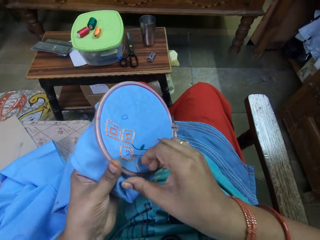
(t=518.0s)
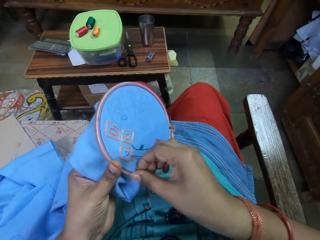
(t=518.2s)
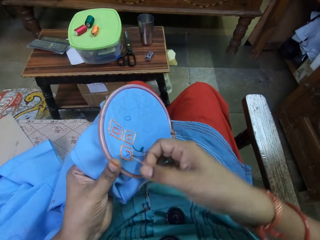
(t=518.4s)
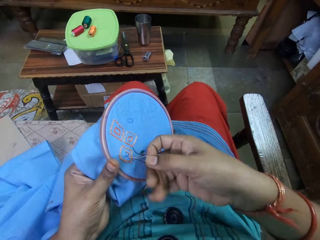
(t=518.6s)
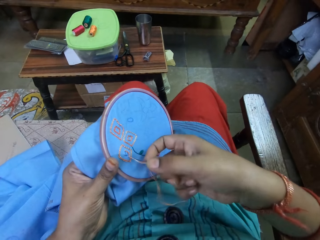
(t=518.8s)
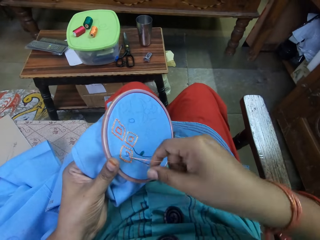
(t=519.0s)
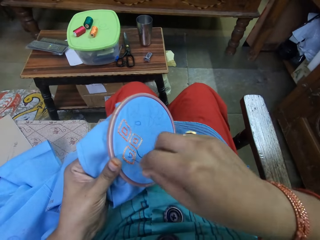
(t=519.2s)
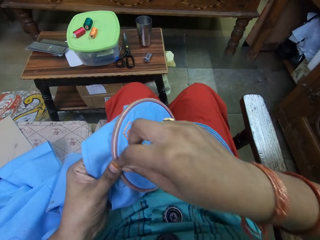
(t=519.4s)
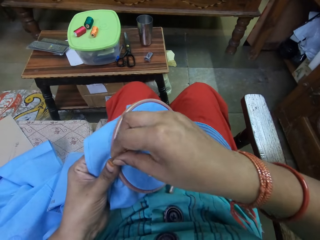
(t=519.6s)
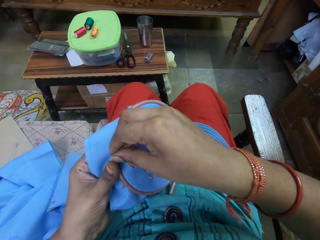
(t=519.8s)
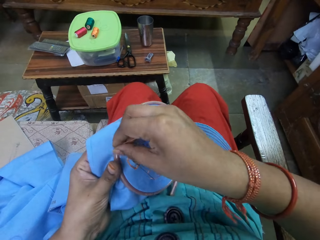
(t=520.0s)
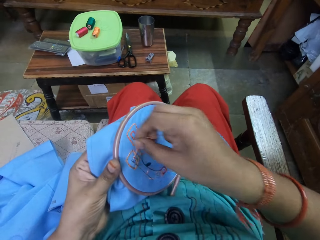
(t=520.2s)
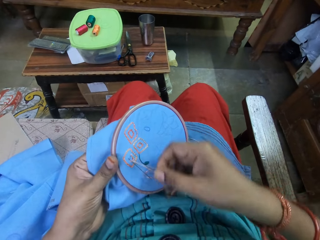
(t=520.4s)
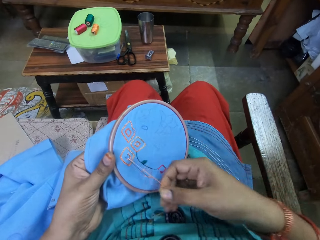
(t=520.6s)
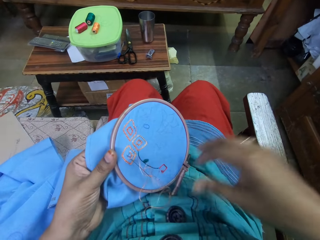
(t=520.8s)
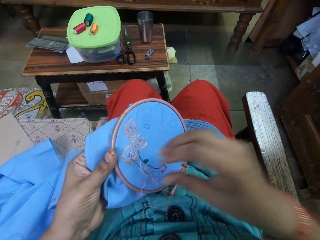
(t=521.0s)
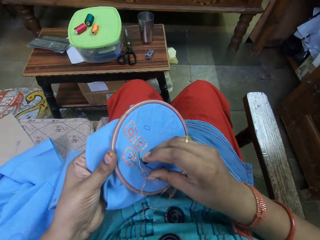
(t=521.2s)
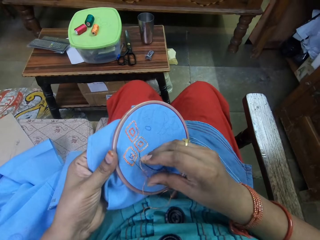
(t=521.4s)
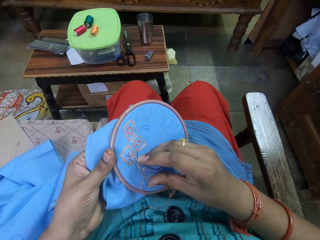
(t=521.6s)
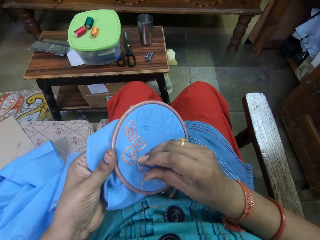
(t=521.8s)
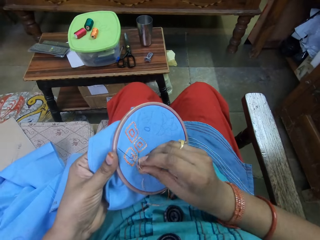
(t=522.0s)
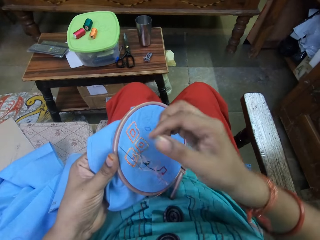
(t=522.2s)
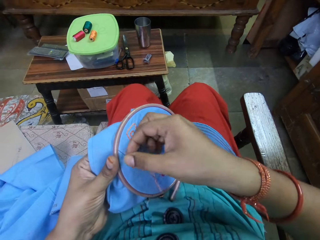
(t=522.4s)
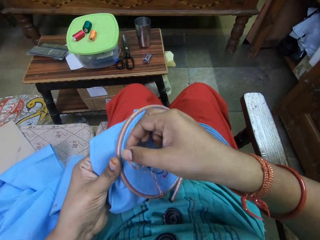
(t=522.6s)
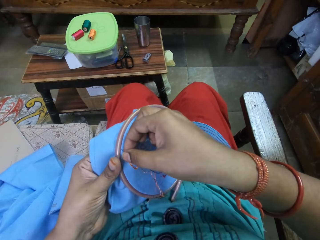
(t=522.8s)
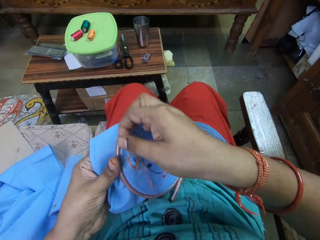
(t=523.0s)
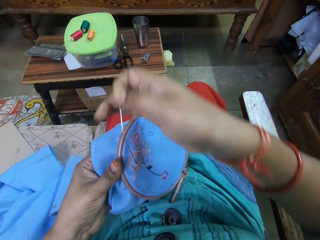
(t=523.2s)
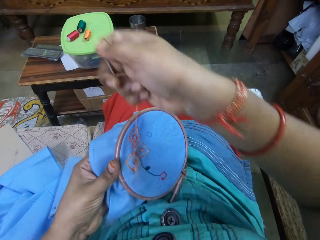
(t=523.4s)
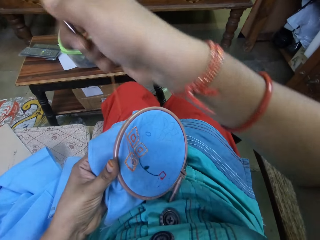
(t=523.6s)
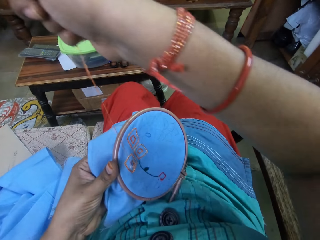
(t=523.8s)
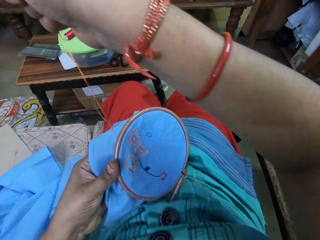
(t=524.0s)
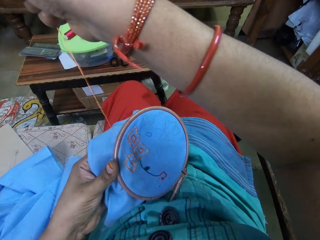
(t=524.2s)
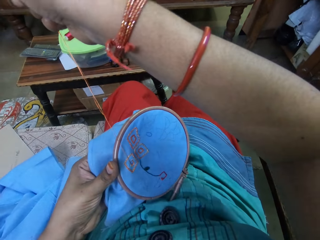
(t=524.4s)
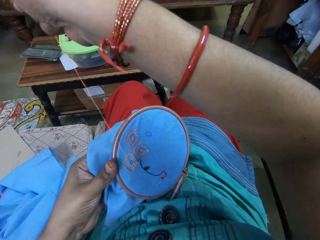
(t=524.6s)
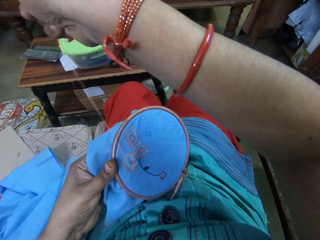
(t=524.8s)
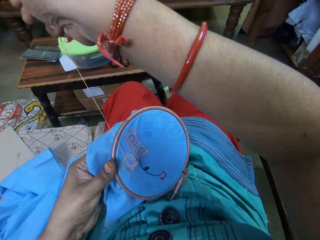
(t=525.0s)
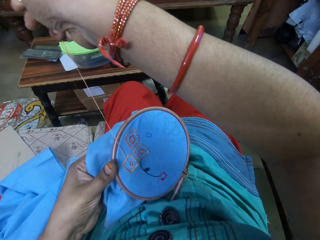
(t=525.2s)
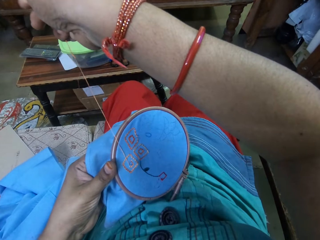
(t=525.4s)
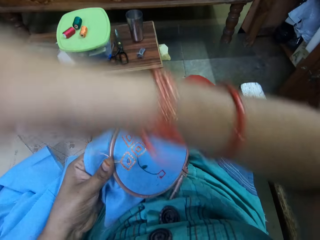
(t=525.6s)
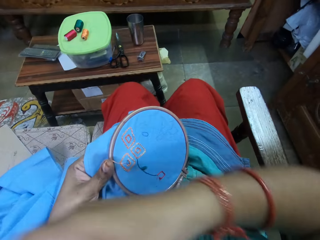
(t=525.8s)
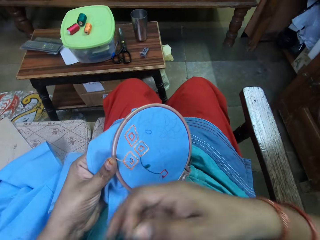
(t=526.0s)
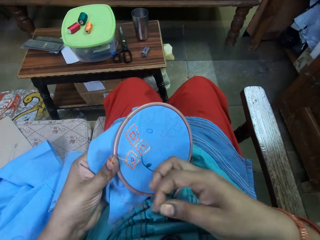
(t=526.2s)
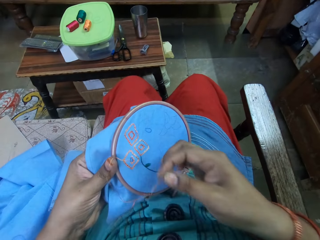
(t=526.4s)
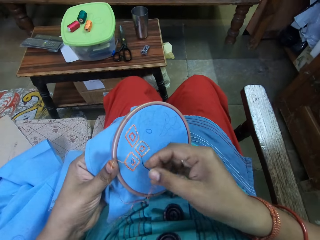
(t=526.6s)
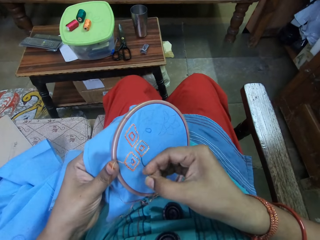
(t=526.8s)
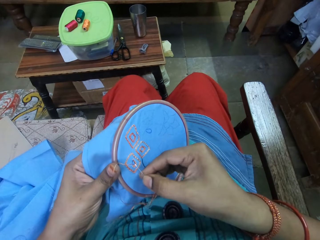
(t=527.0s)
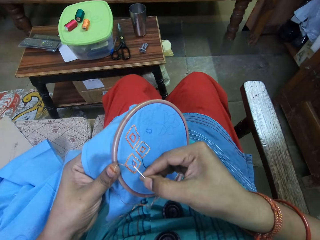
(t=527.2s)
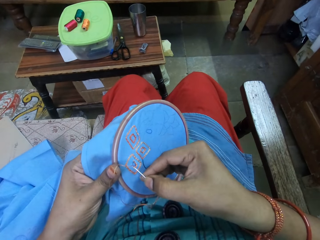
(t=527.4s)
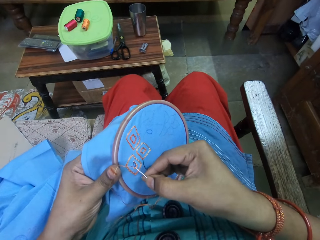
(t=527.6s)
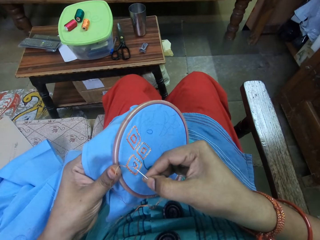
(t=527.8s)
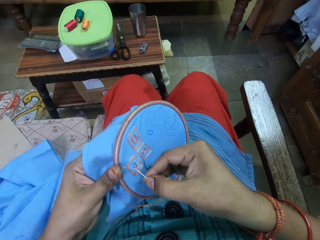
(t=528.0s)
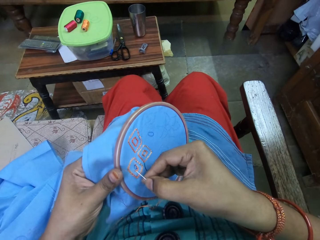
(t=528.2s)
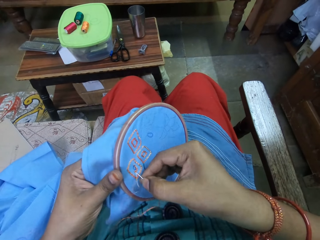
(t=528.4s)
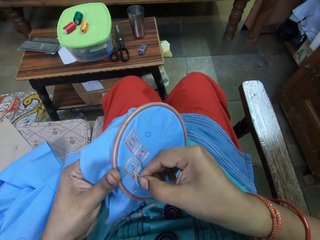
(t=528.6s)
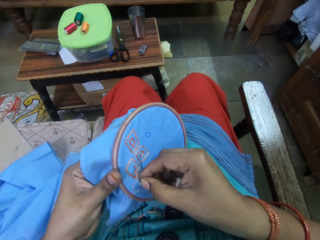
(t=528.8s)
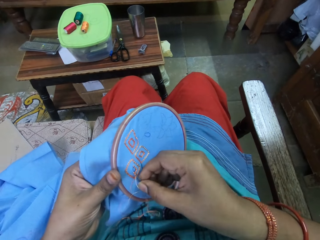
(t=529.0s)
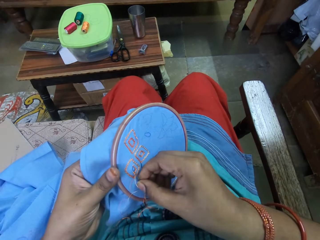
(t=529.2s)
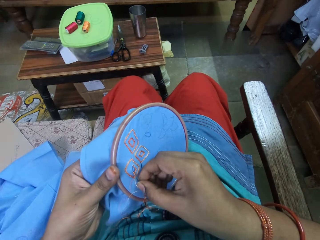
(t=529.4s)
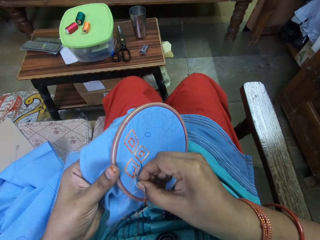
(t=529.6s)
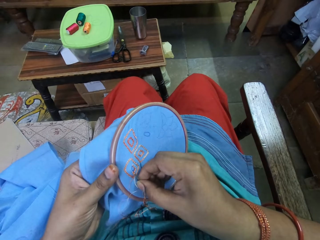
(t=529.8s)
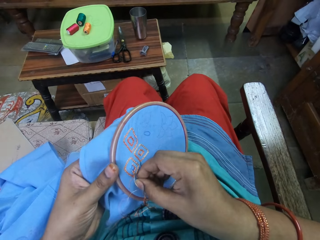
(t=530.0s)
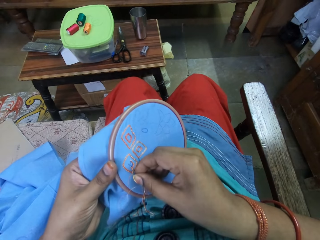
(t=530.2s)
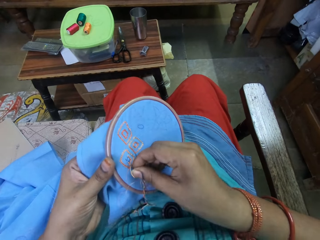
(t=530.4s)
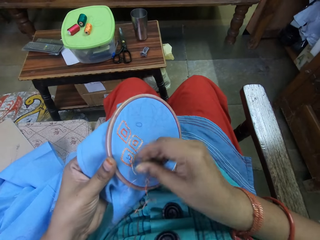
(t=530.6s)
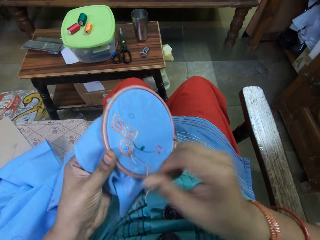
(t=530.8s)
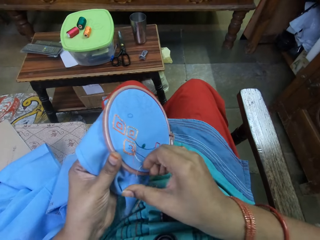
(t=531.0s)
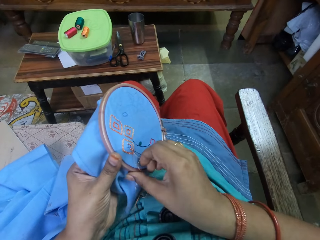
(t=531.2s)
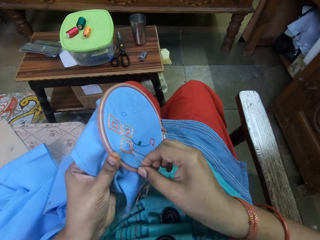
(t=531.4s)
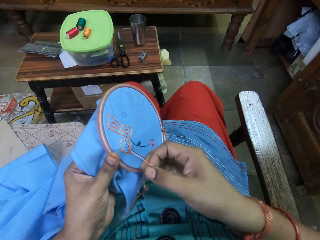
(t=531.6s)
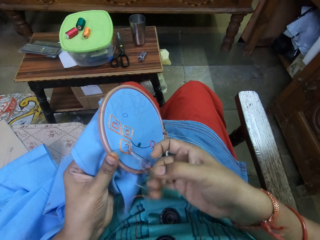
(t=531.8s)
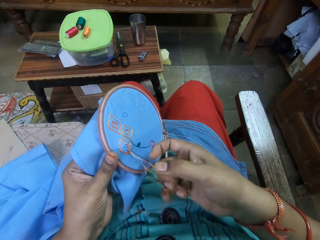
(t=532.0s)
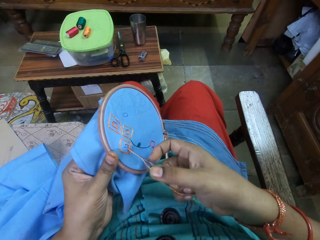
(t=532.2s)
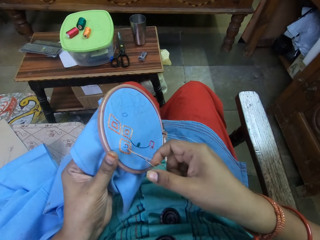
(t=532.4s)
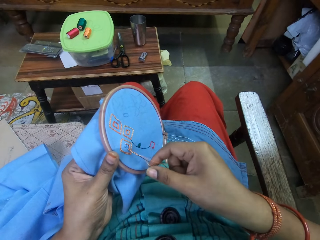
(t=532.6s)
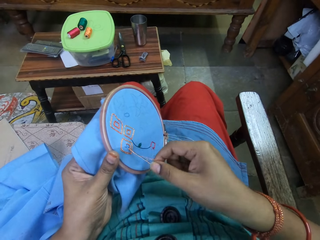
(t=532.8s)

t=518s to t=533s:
The camera wearer arranges the thread in the needle with her right hand.

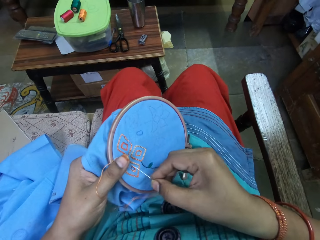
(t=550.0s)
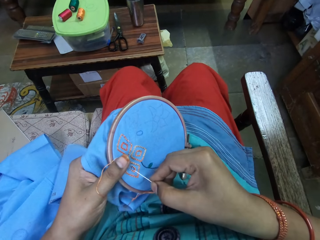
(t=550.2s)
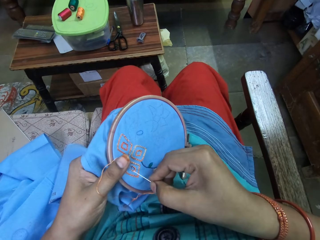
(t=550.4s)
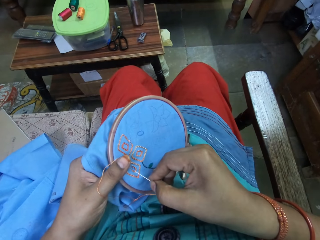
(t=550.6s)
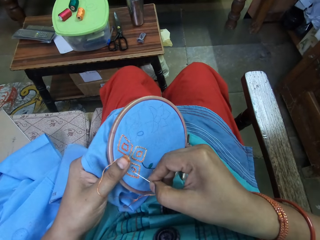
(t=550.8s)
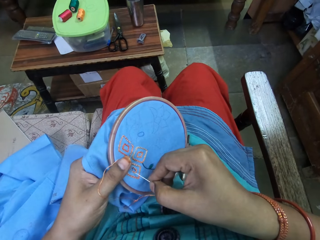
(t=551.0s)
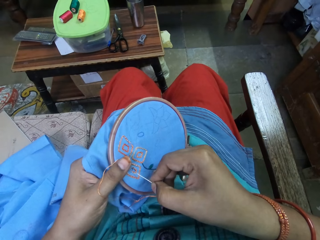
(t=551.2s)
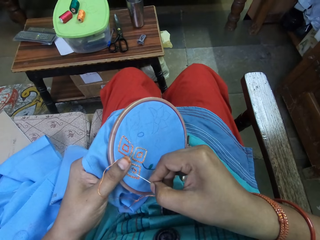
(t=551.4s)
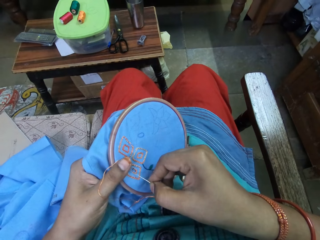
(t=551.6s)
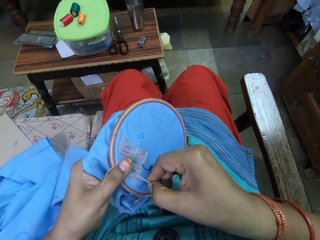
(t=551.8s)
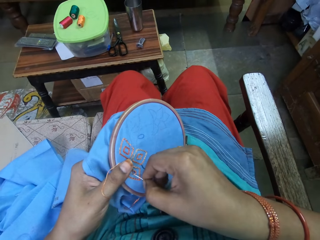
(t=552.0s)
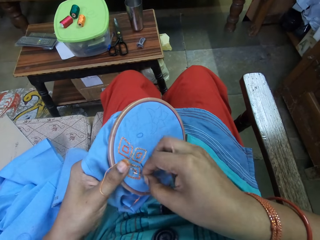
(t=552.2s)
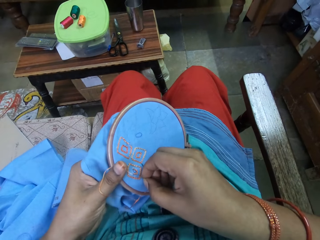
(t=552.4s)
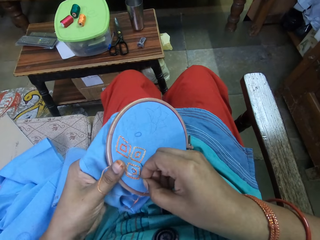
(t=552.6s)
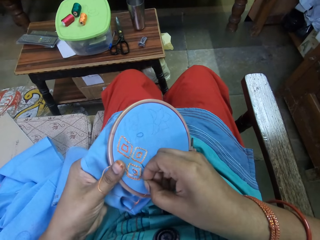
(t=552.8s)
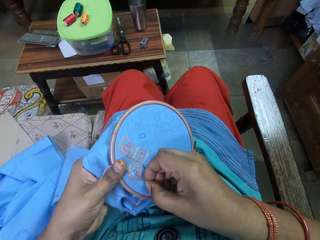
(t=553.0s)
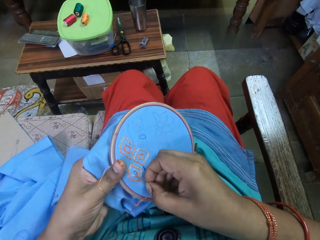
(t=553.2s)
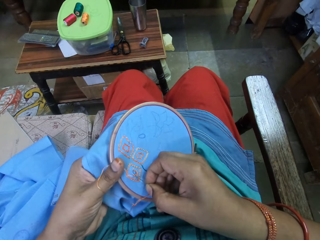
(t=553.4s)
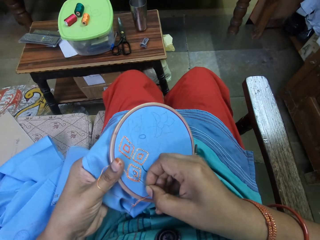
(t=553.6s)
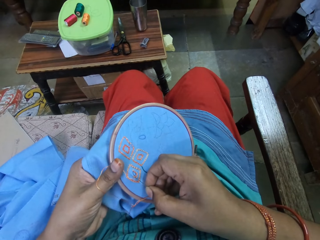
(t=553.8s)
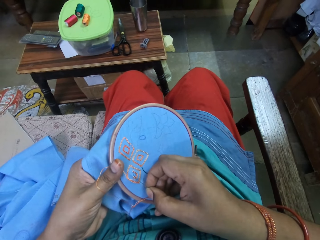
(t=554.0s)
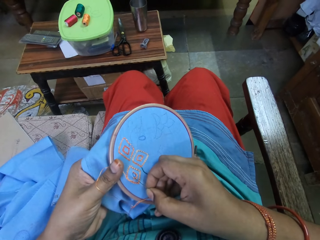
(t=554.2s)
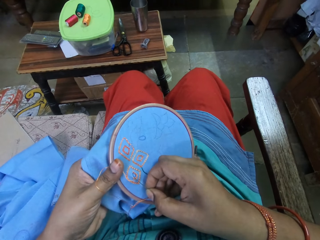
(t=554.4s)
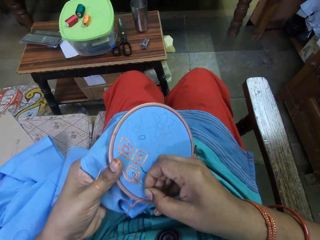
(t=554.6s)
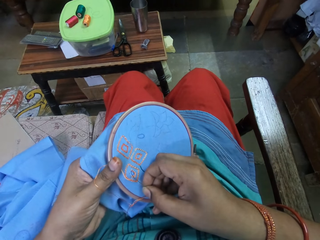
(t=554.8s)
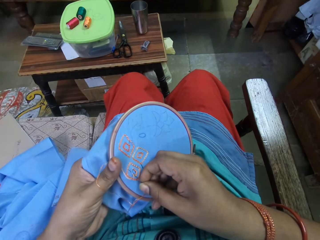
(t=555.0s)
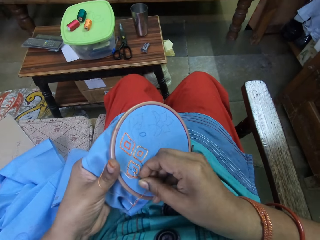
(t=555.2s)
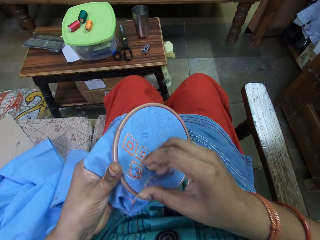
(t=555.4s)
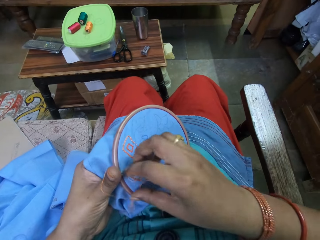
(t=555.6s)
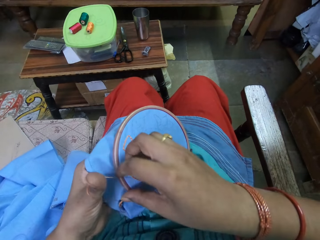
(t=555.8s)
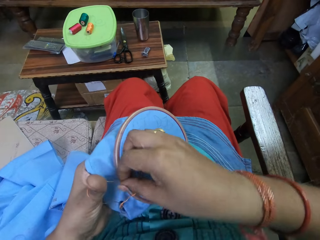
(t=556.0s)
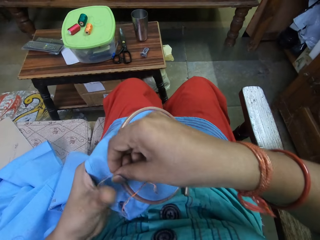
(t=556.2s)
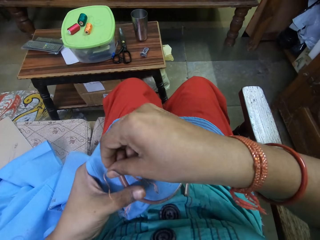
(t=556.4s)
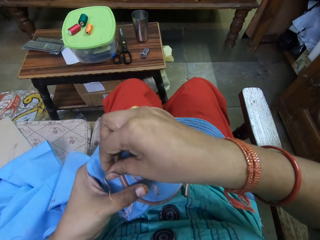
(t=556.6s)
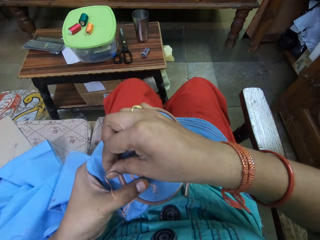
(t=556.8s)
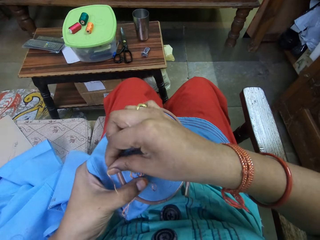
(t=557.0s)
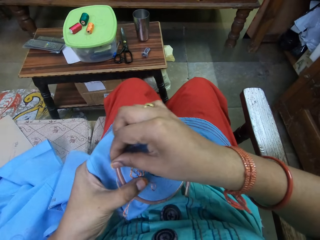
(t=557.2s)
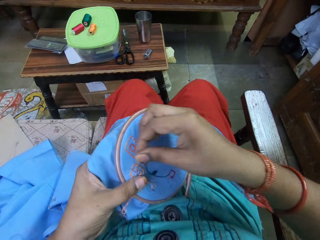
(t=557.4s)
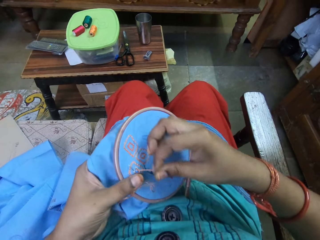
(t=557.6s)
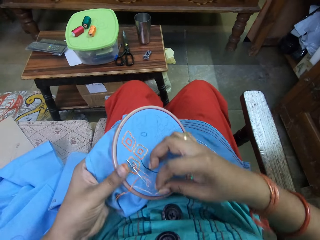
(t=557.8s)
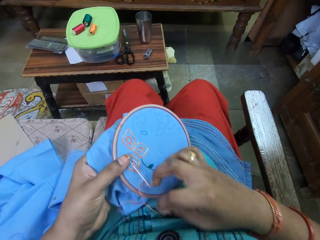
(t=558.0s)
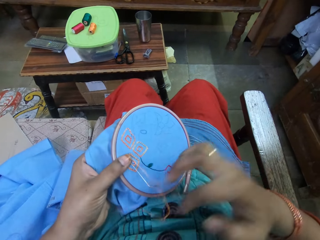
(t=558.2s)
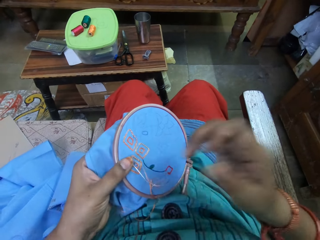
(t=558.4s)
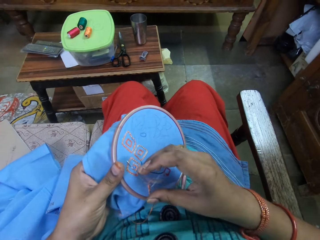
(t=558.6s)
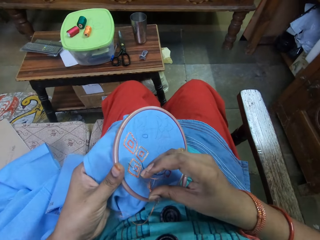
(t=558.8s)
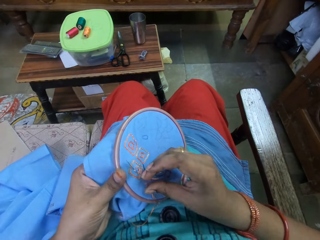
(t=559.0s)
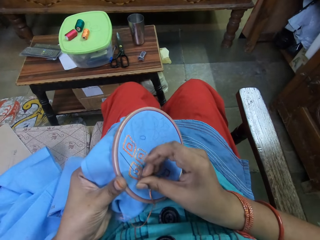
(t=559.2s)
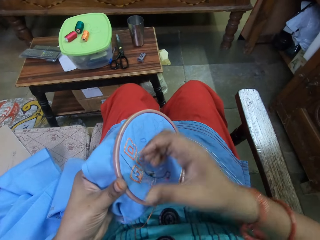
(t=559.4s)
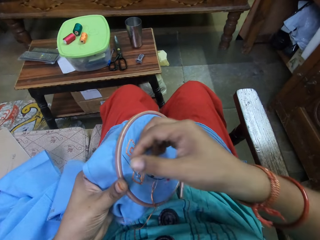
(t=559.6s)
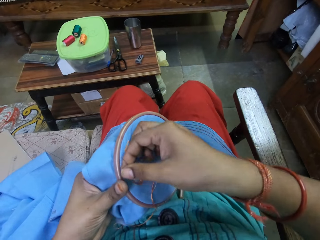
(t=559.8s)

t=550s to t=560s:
The camera wearer embroiders the fabric in the embroidery hoop in her left hand with the needle and thread in her right hand.
